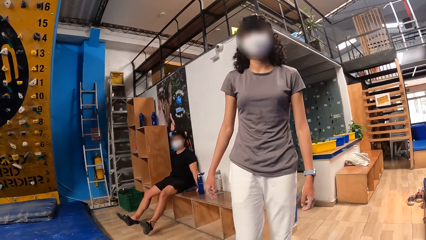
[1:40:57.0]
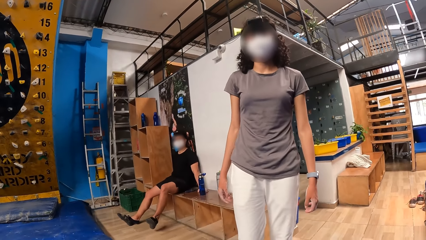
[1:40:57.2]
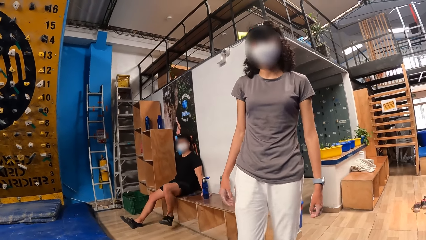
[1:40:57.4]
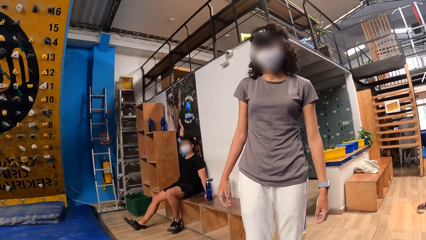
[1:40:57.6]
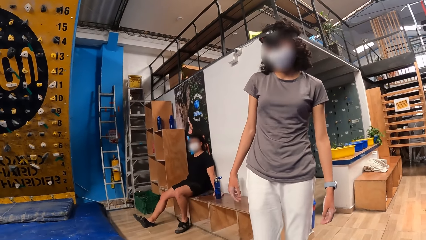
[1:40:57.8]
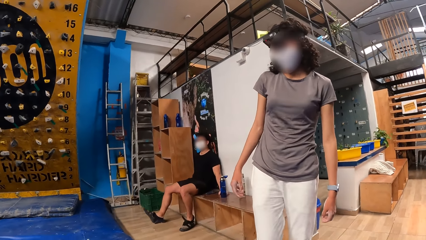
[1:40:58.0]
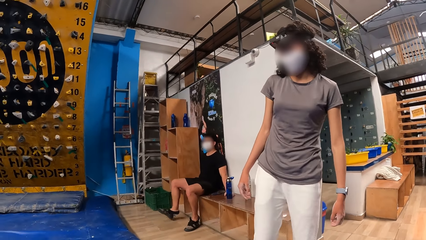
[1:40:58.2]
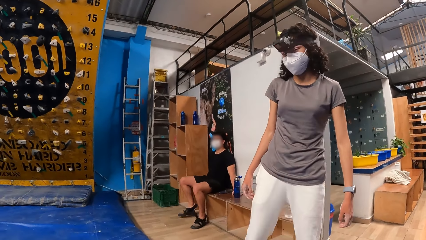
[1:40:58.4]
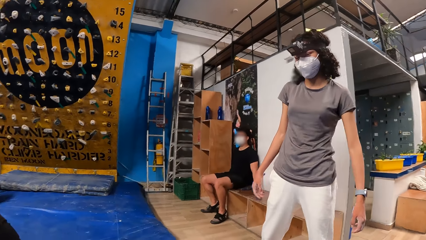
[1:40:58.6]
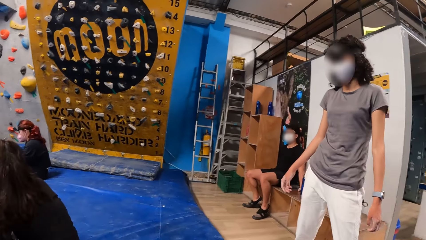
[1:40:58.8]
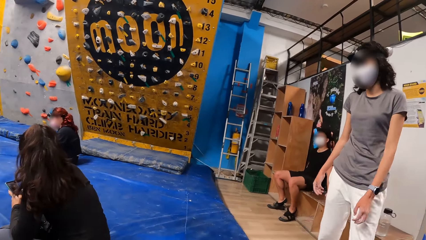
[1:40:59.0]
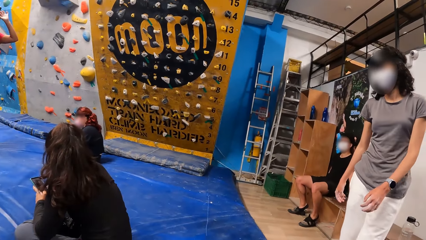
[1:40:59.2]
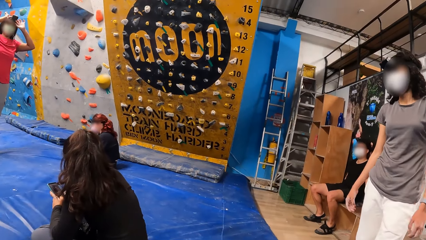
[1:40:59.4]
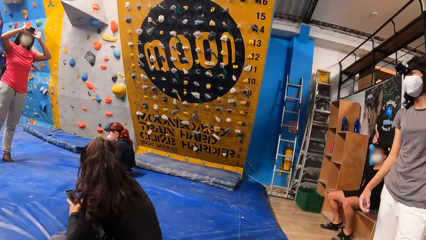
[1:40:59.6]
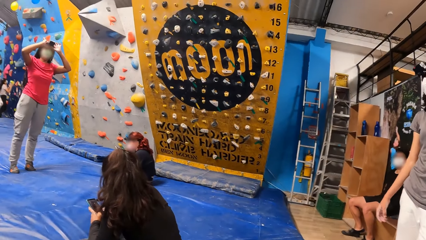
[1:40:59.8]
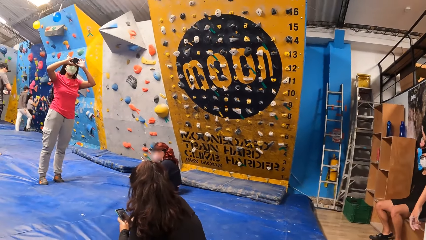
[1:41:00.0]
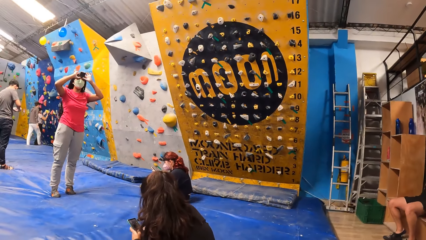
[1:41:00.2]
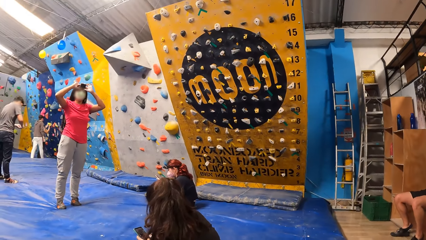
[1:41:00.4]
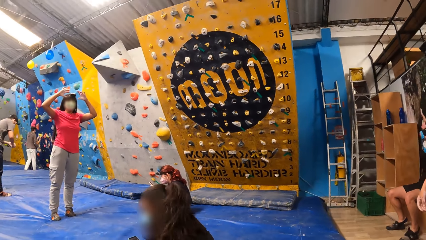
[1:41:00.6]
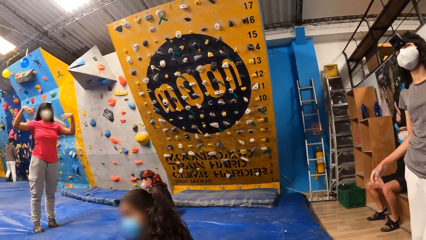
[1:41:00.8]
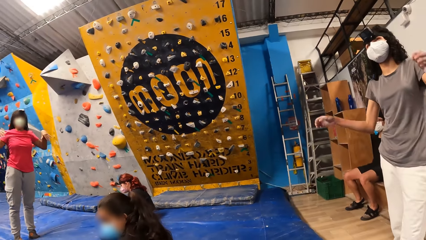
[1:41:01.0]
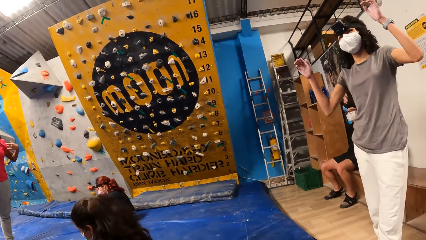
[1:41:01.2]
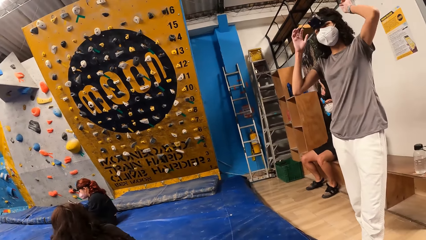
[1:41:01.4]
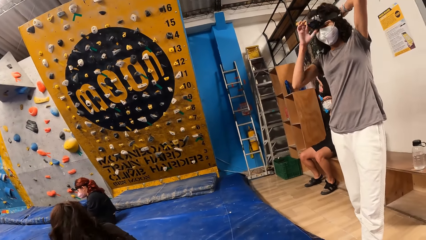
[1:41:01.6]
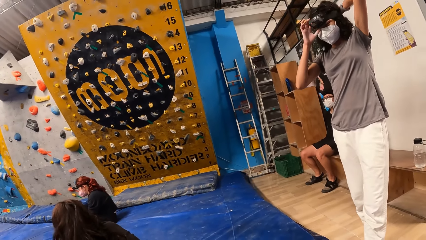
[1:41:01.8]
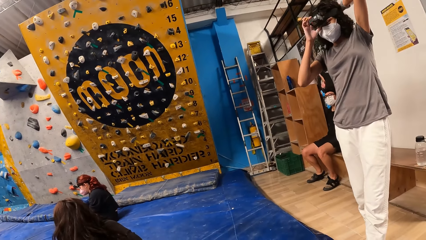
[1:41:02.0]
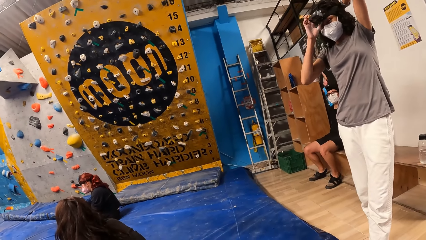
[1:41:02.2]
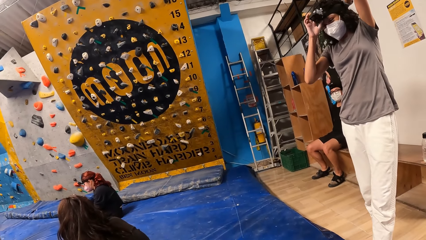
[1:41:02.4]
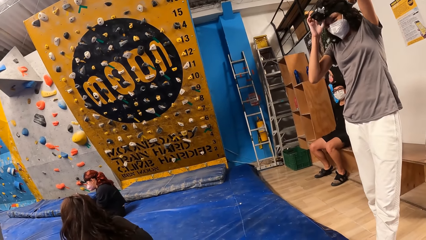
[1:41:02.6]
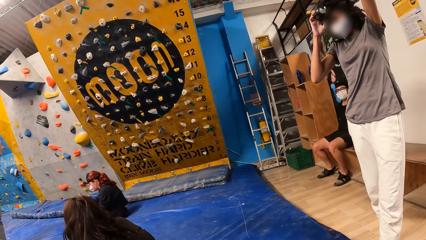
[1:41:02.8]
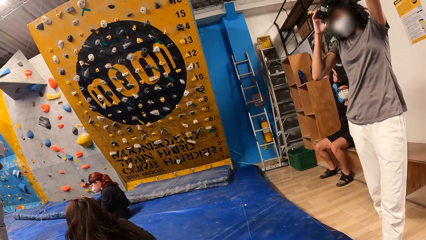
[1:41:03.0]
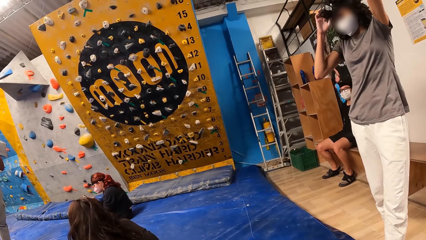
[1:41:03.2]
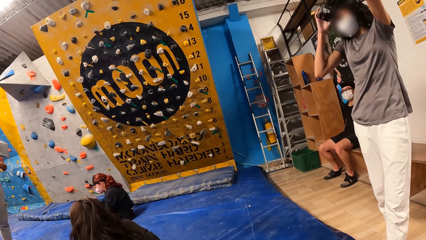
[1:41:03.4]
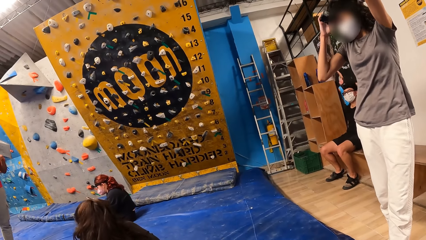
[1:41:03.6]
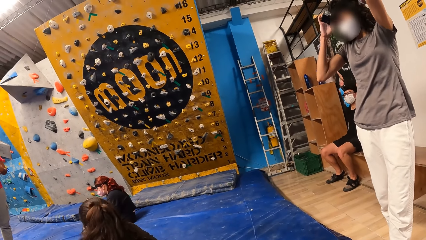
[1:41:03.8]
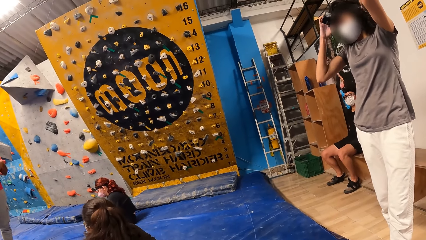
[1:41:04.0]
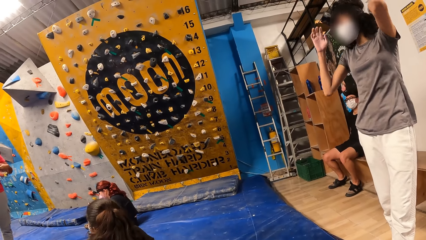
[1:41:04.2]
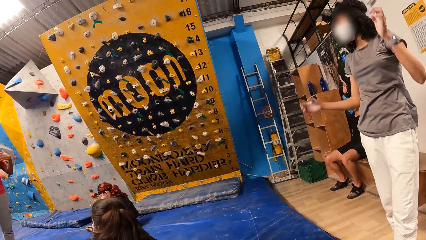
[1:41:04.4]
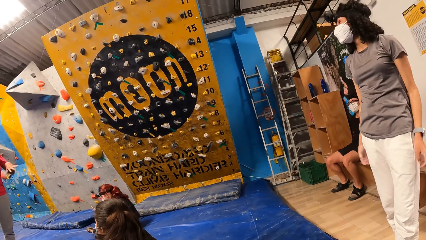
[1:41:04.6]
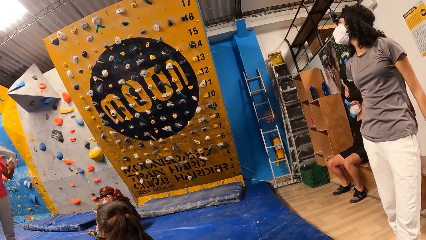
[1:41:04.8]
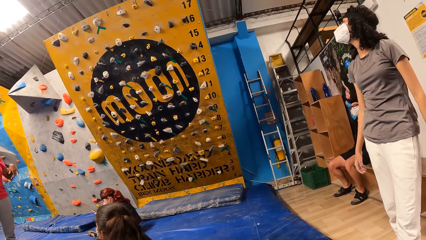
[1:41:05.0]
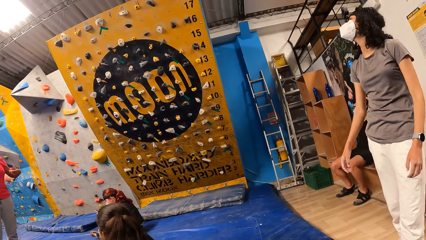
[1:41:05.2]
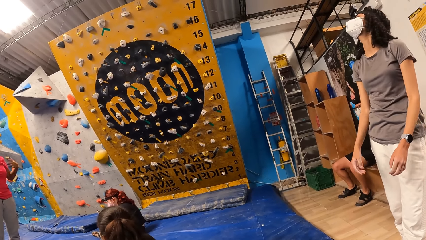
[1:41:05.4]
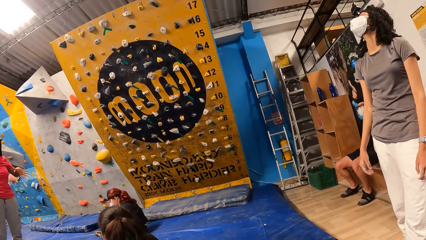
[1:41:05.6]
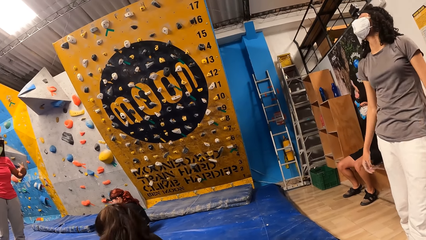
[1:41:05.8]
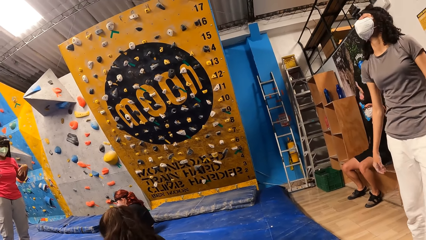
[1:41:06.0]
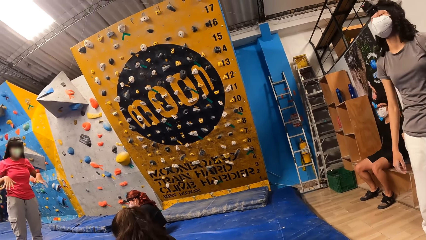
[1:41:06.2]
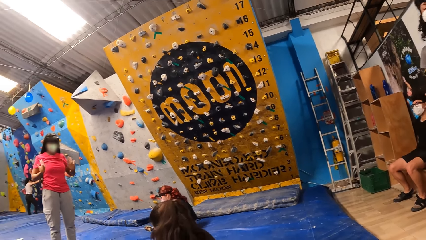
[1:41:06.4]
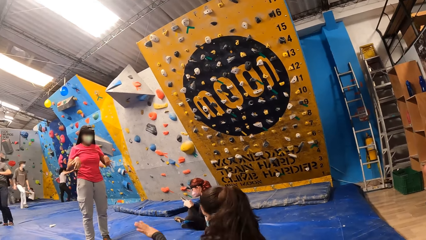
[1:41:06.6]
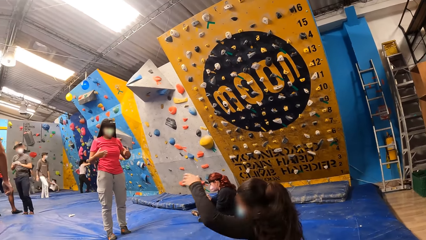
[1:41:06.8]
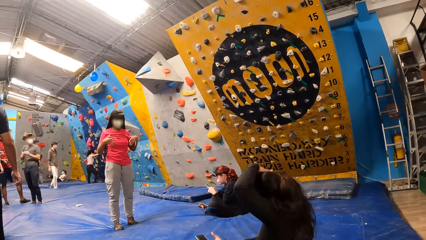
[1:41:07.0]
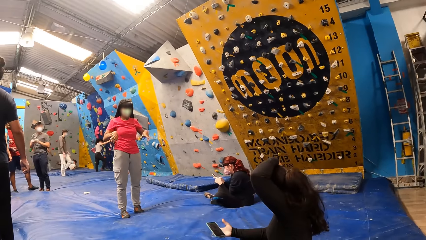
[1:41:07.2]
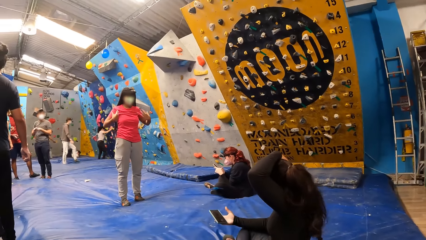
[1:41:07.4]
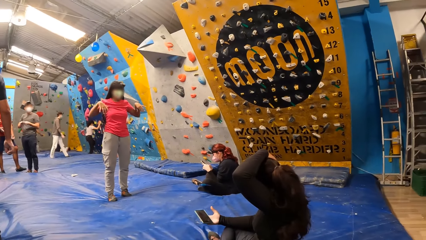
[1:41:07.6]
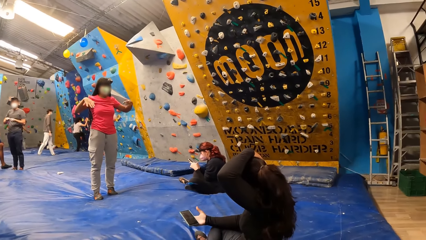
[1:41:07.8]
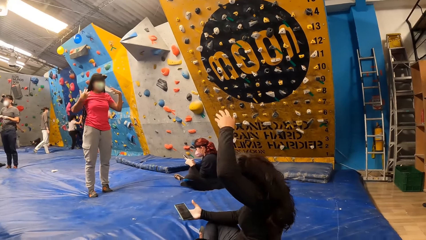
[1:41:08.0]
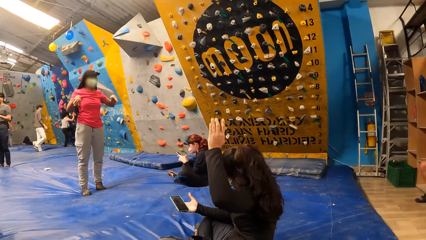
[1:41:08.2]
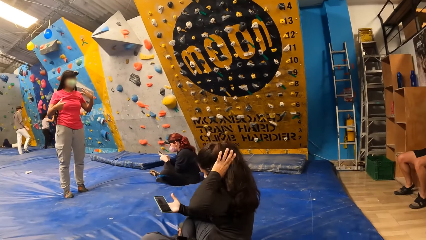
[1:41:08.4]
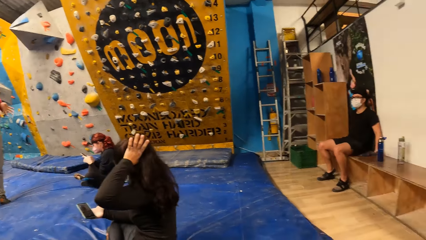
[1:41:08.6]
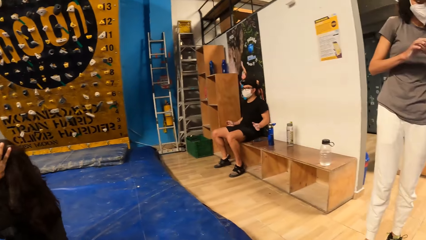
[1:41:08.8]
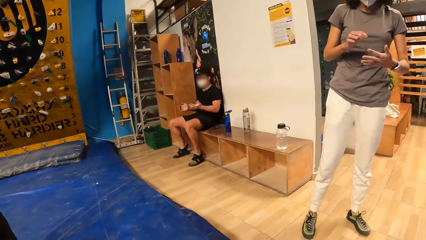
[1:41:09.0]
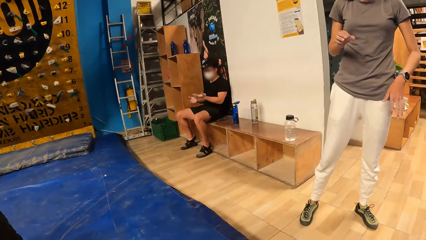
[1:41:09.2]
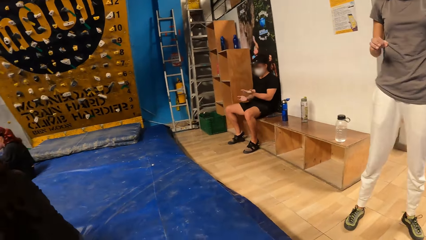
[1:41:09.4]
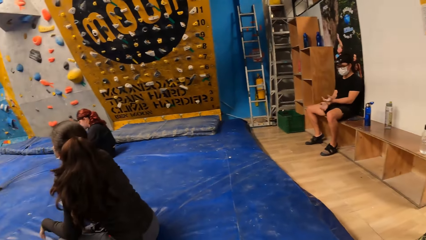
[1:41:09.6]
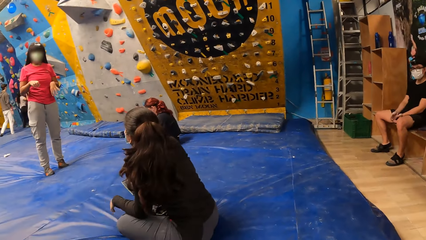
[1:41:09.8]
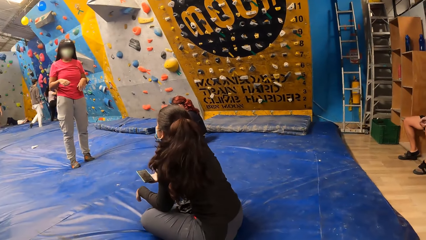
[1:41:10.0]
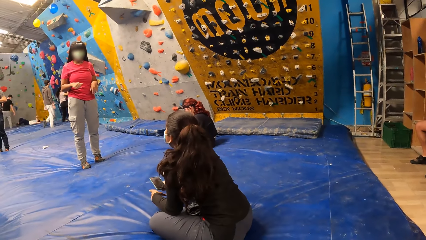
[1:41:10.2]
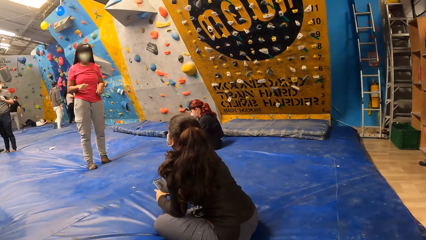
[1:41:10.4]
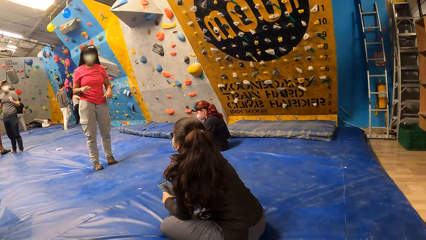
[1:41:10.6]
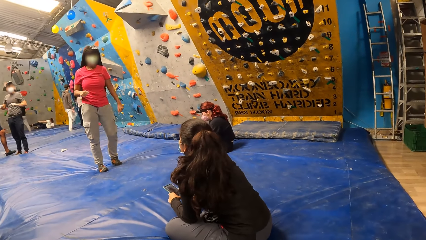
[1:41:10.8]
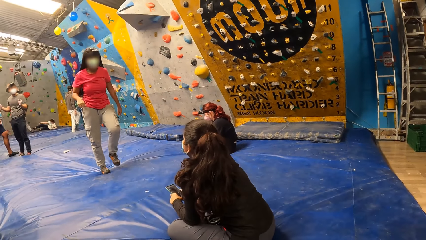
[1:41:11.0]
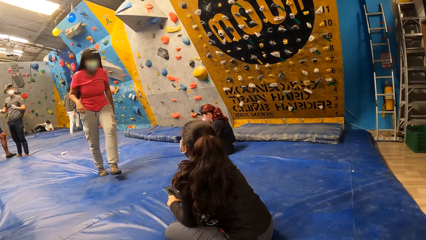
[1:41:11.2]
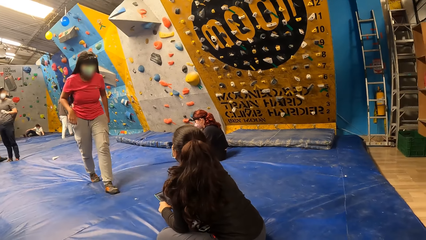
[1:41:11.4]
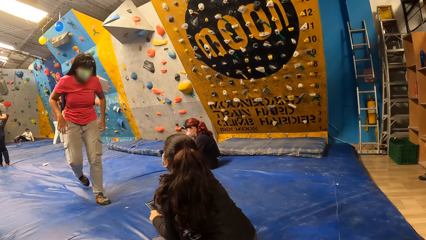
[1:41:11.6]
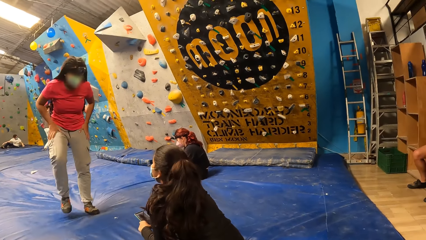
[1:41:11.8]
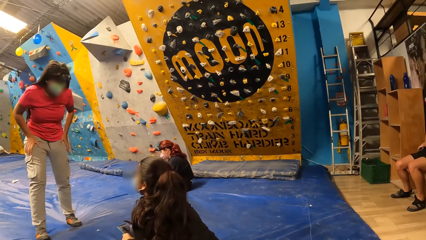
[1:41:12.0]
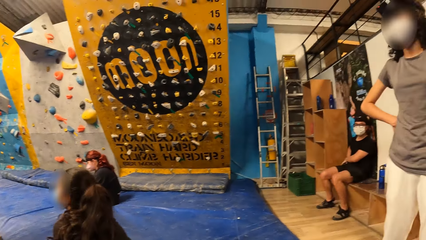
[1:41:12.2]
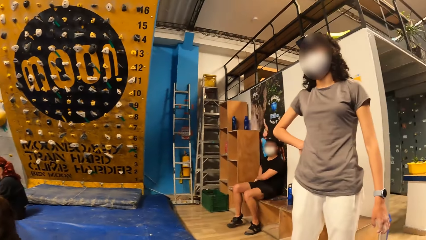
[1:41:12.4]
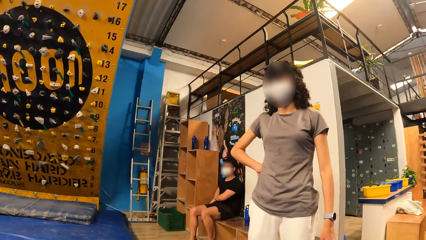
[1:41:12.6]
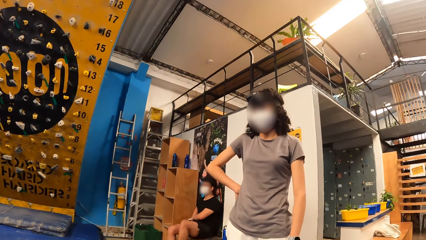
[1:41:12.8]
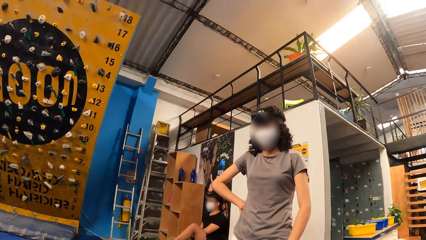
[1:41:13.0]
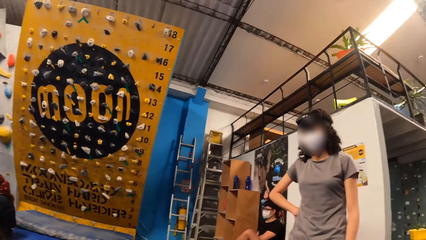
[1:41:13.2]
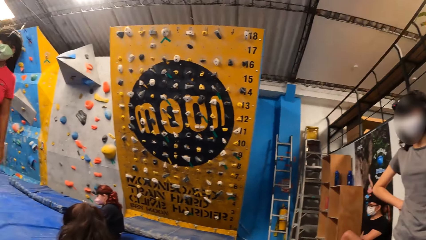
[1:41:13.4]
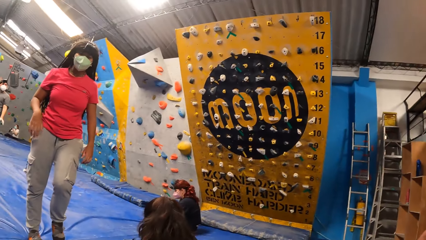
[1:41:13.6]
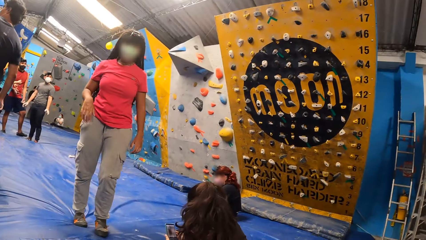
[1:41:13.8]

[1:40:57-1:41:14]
A woman adjusts a camera on her head with both hands. The camera wearer looks around. Another woman adjusts a camera on her head with both hands. The first woman shakes her left hand. The first woman shakes both her hands. The camera wearer looks around. Another woman holds a phone with both hands.
